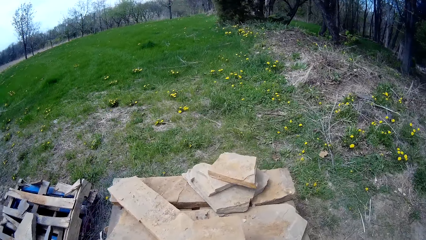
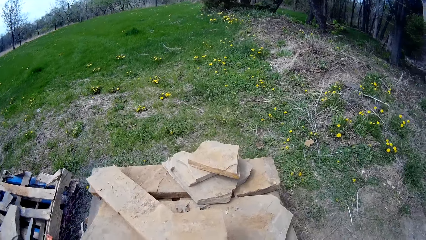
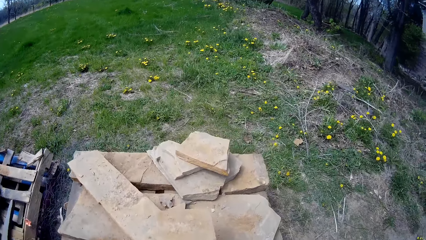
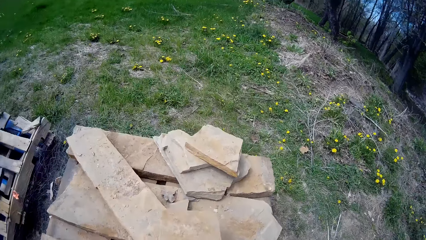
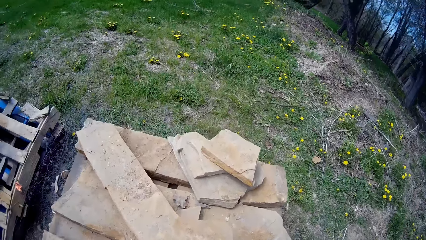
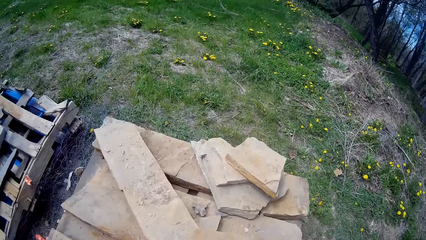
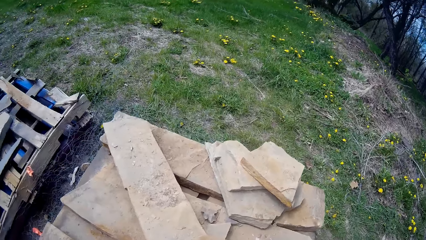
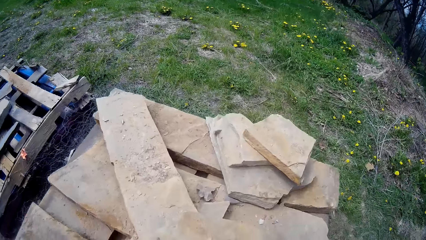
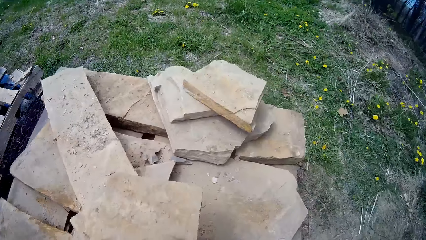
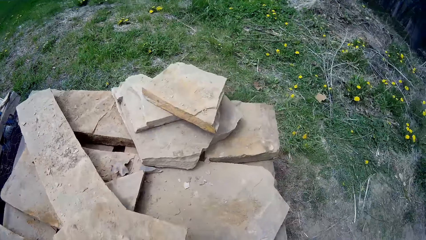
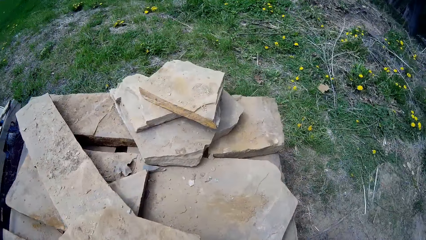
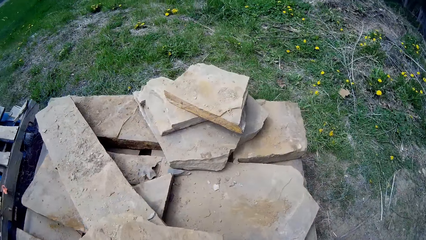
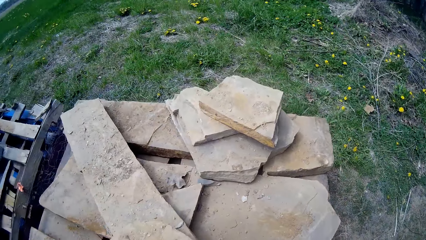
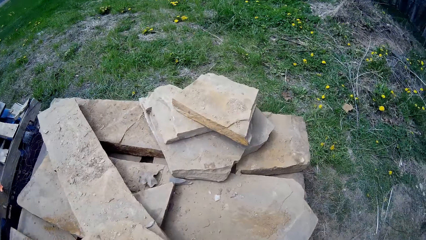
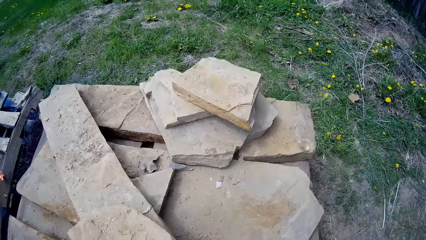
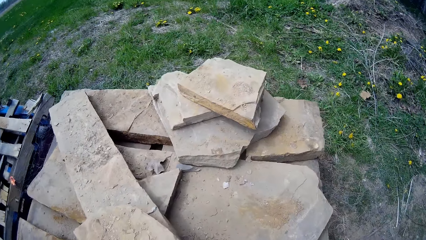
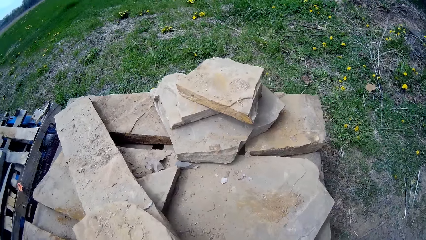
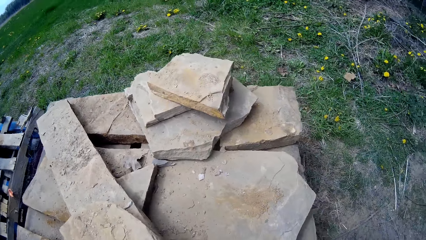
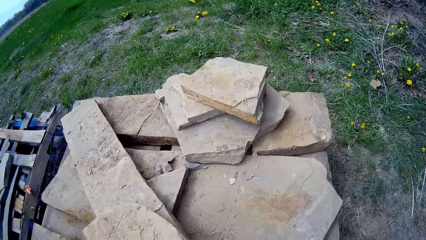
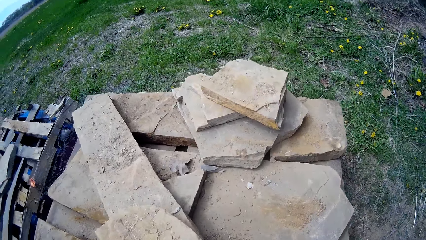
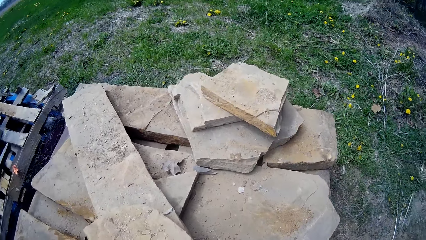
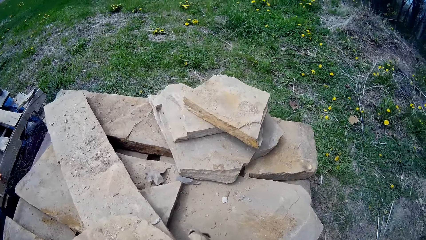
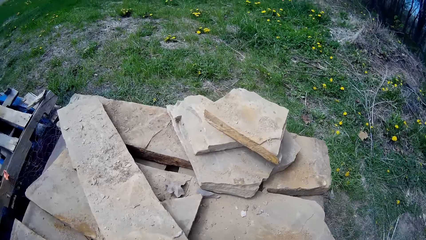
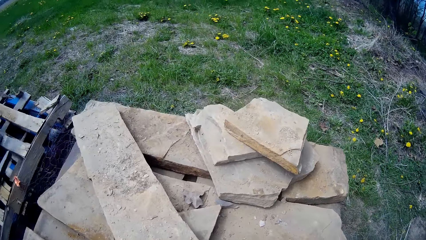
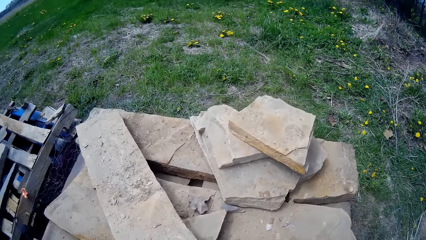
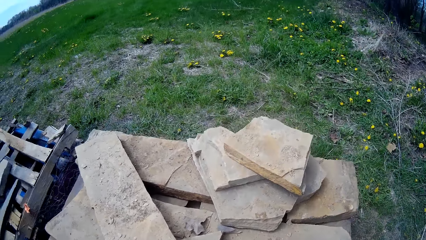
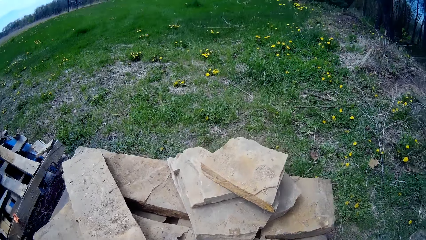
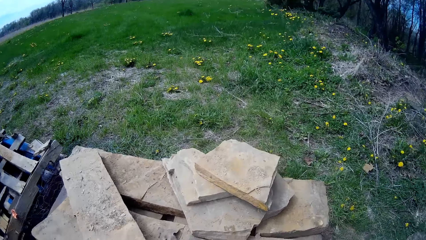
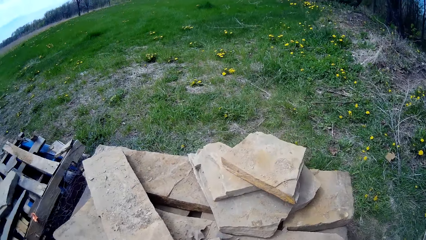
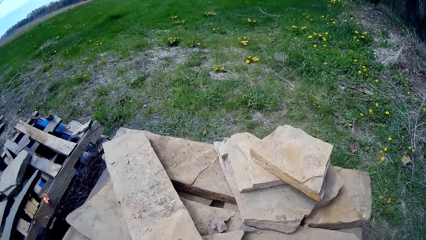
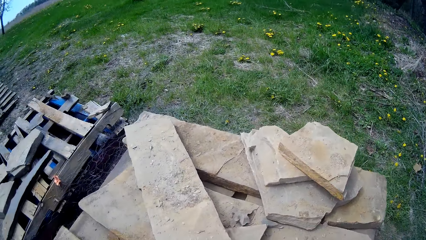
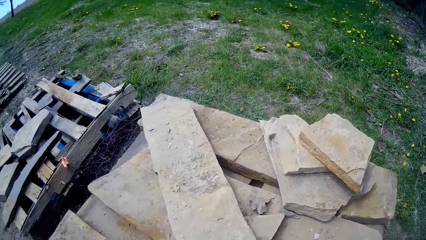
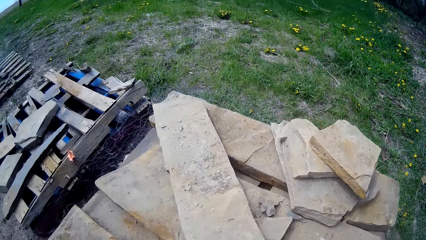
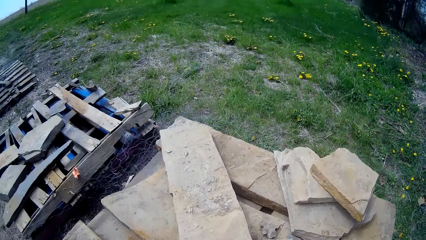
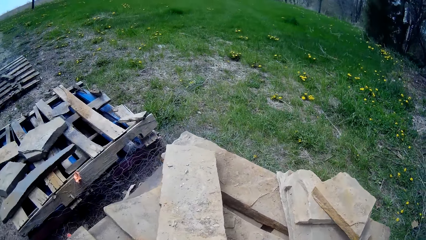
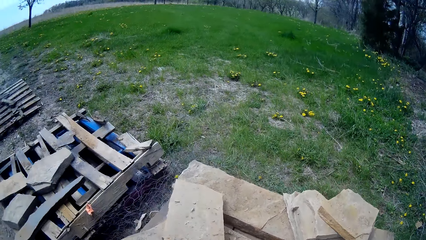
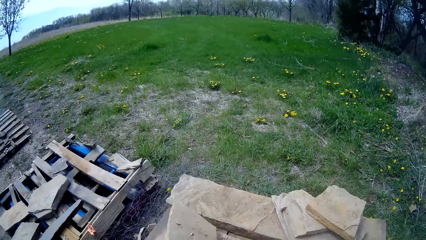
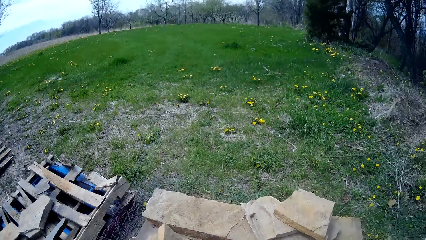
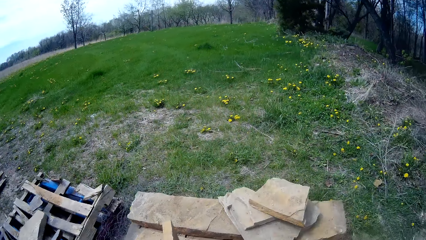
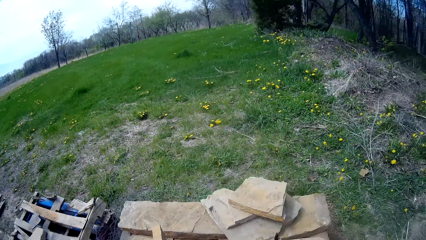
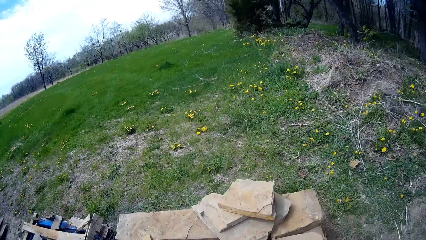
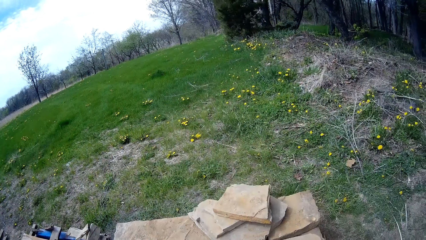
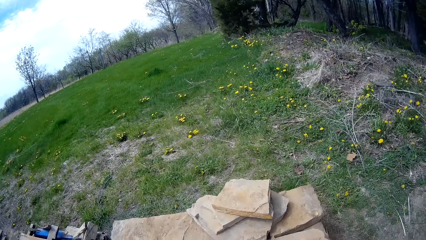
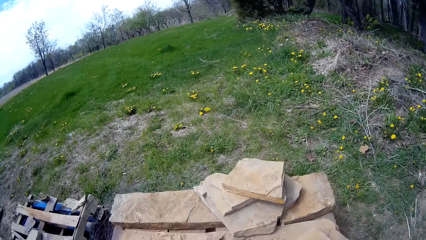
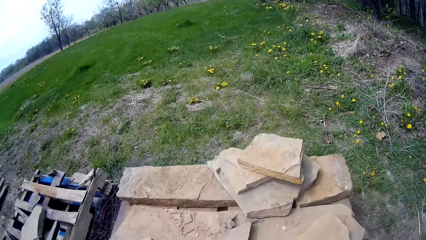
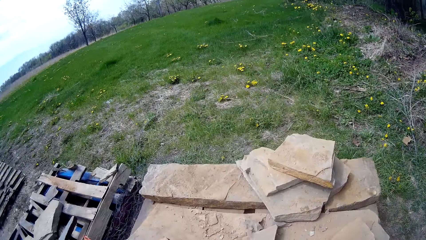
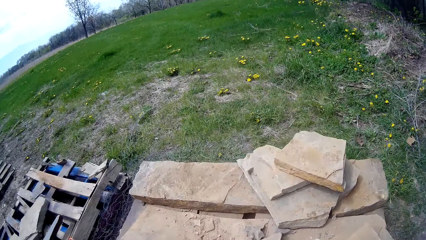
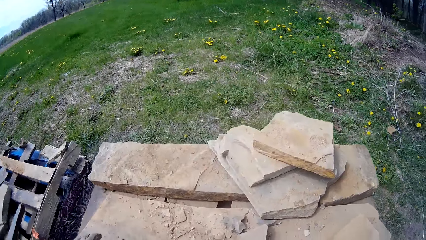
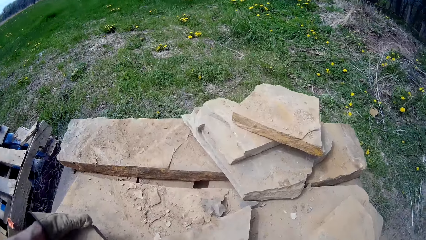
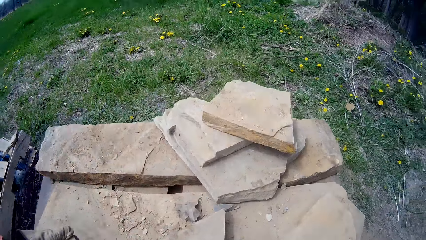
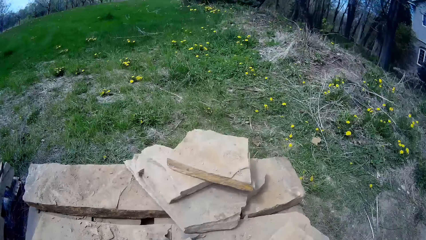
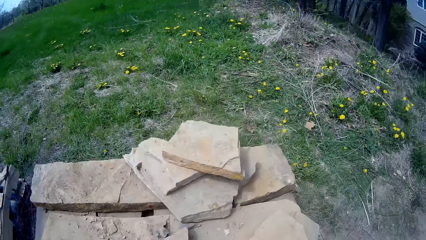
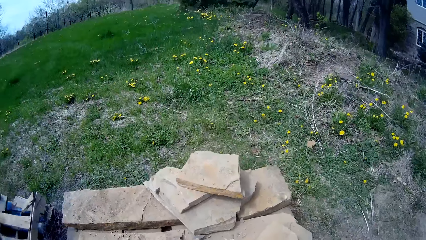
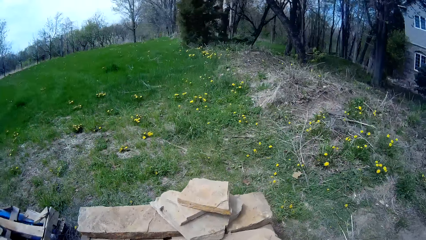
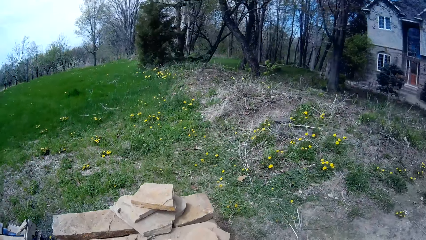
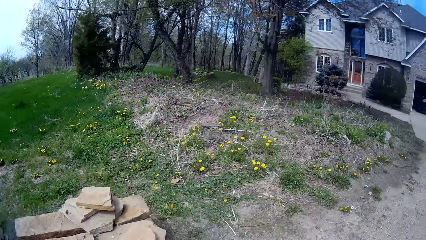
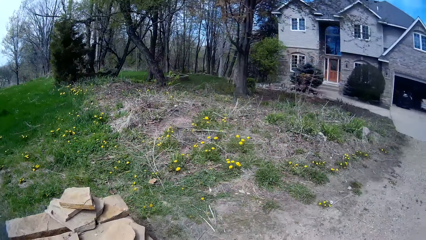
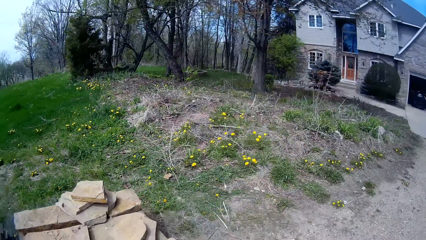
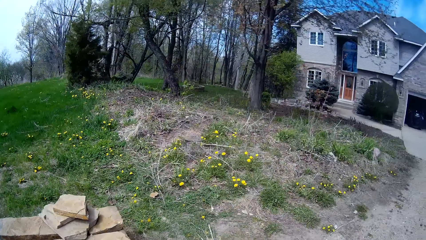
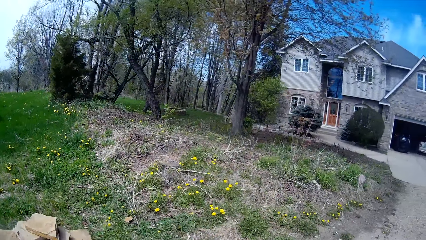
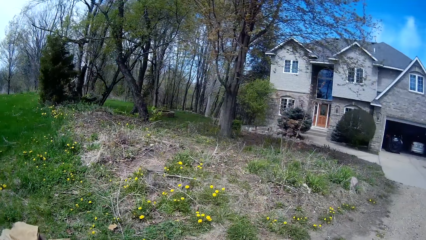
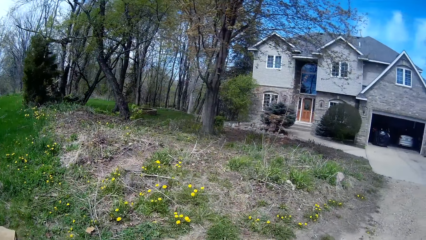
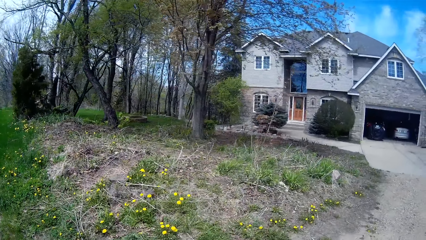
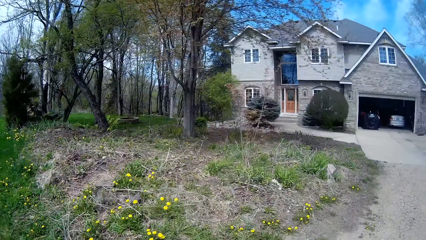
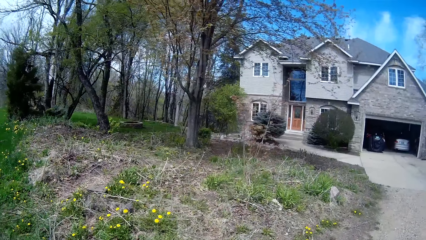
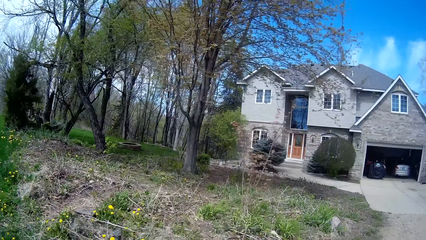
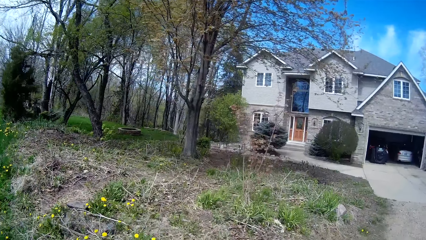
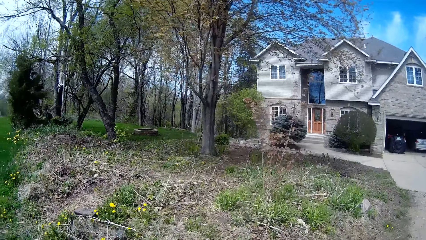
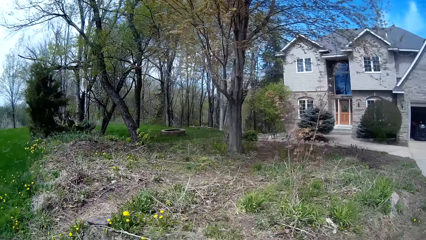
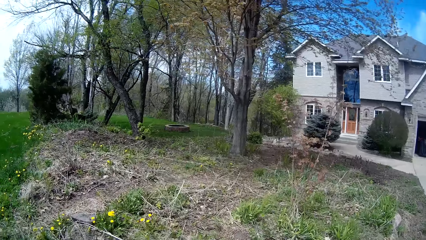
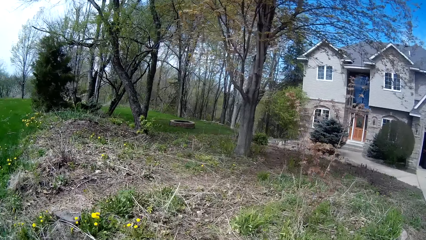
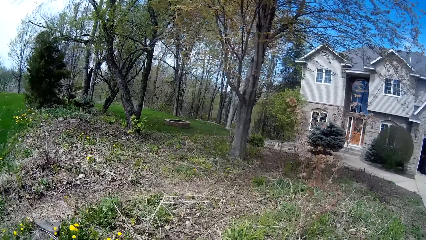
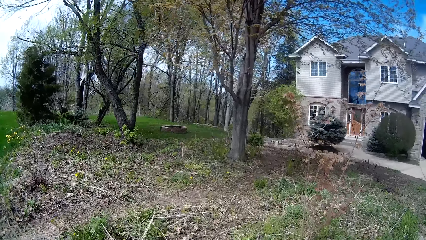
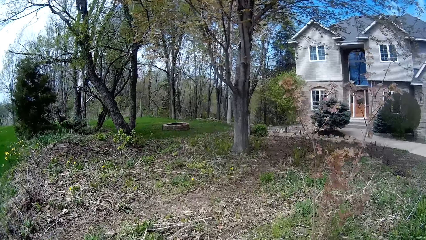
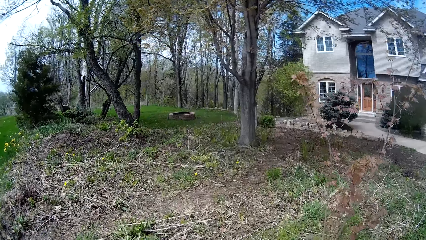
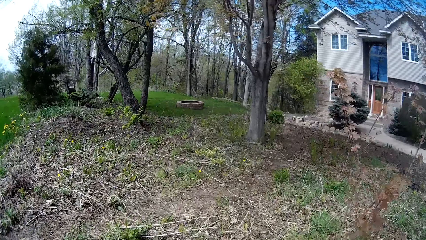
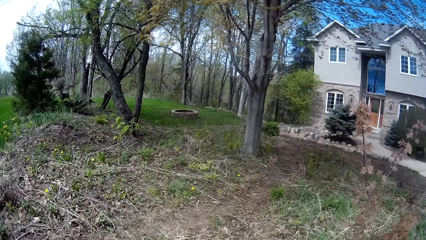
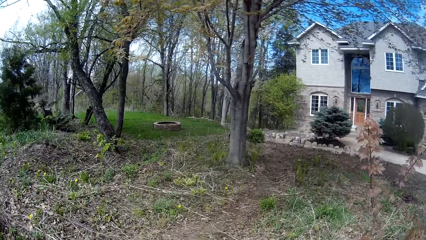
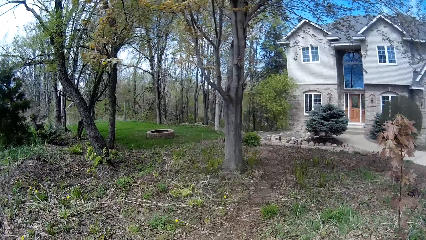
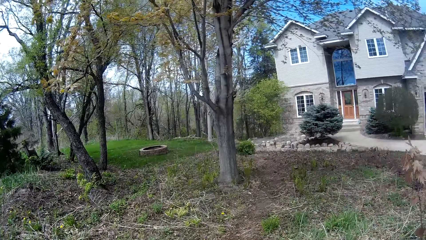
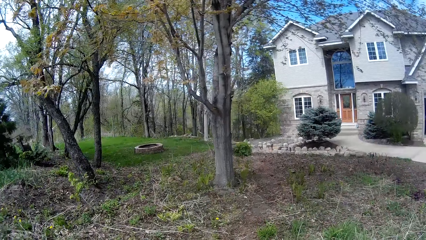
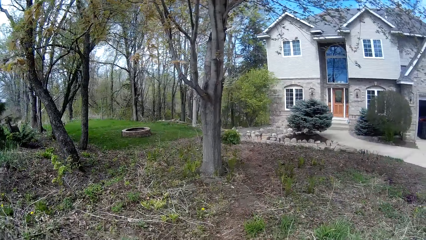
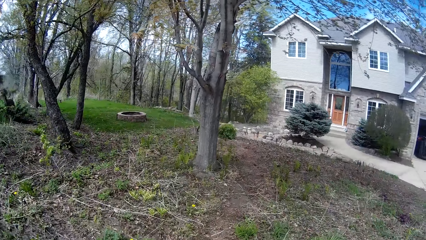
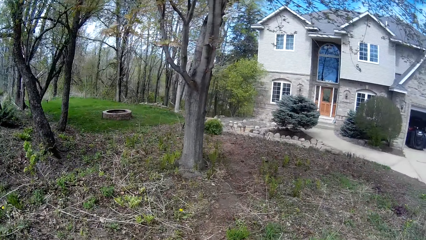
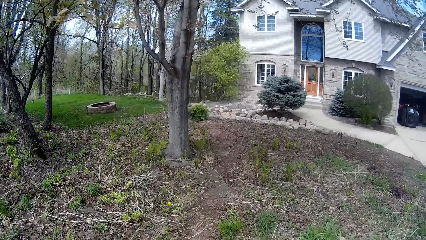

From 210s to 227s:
The camera wearer pulls a slate. They pick up a stone on the floor with both hands. They pull the slate. They walk around.
